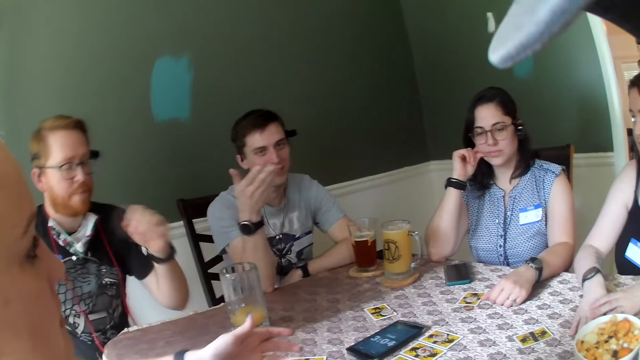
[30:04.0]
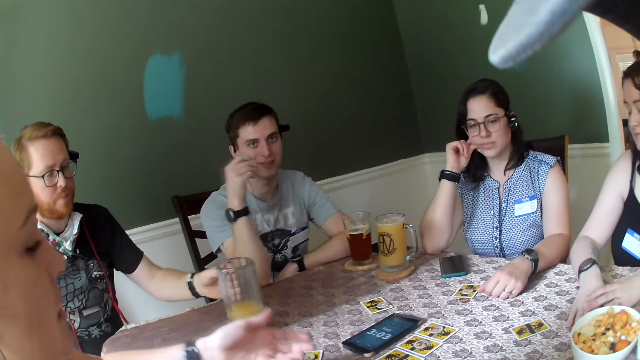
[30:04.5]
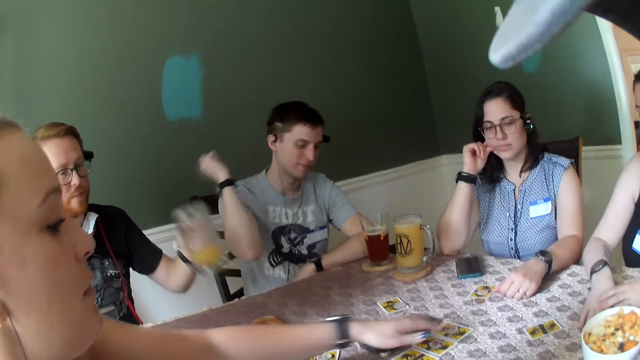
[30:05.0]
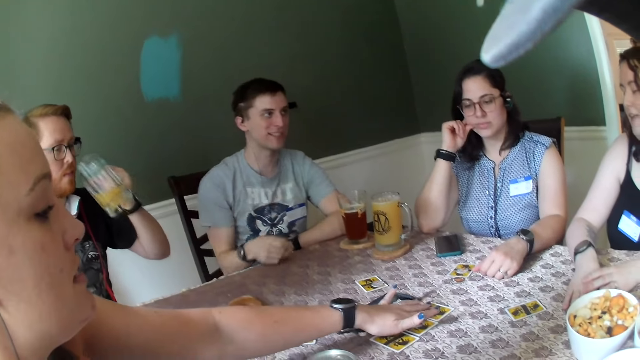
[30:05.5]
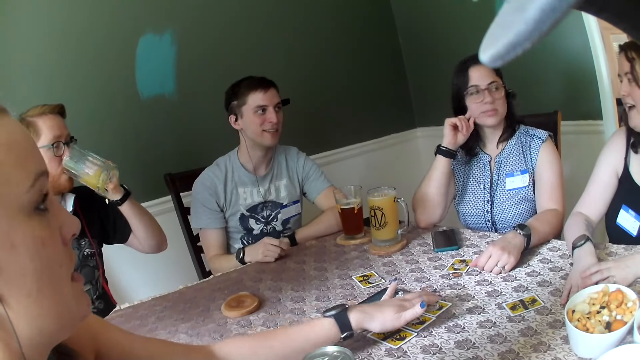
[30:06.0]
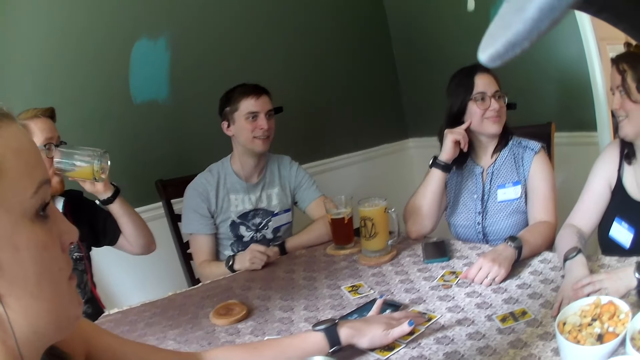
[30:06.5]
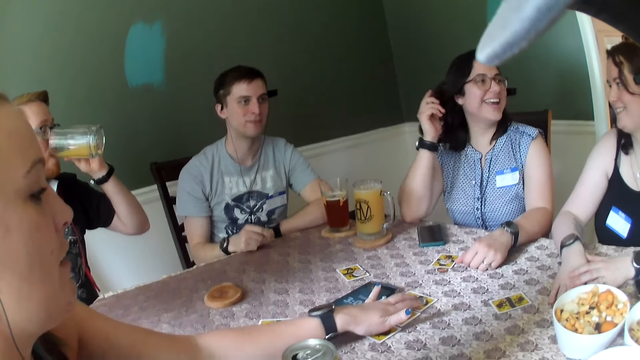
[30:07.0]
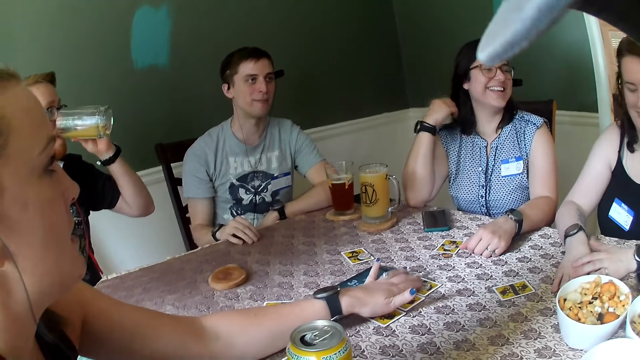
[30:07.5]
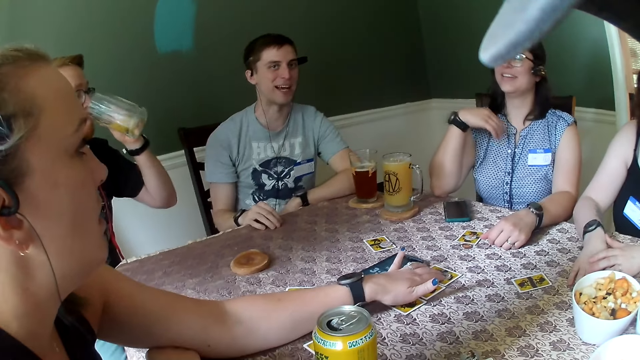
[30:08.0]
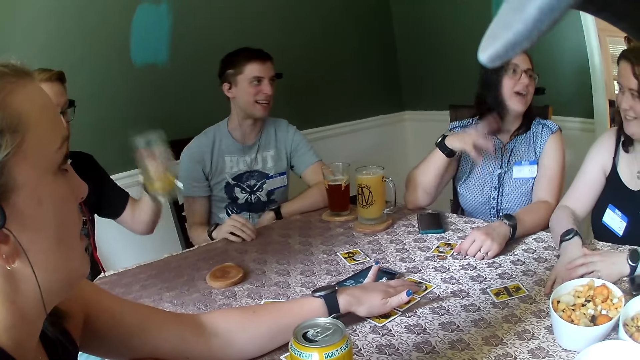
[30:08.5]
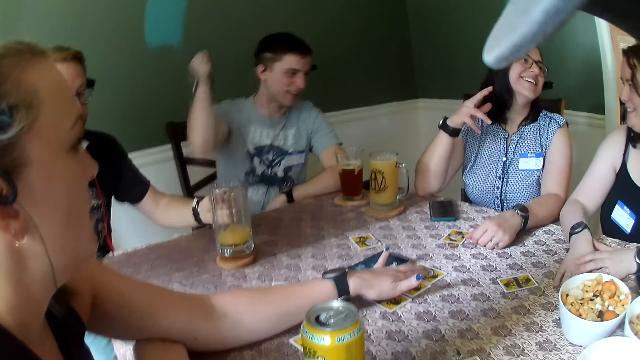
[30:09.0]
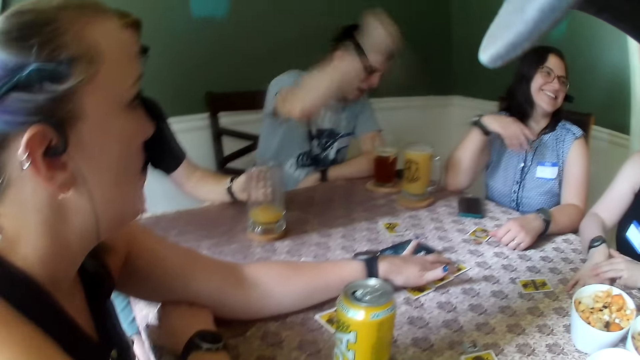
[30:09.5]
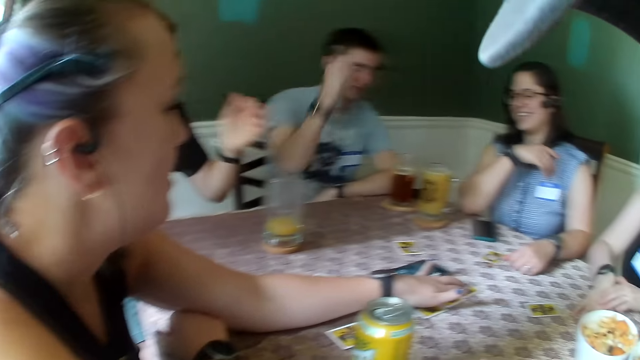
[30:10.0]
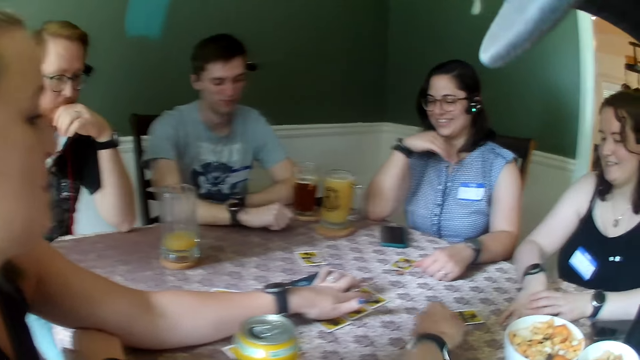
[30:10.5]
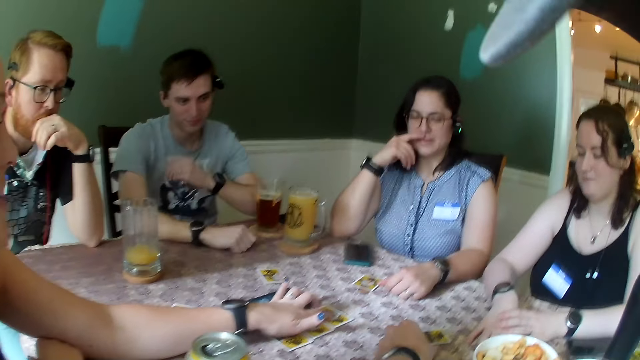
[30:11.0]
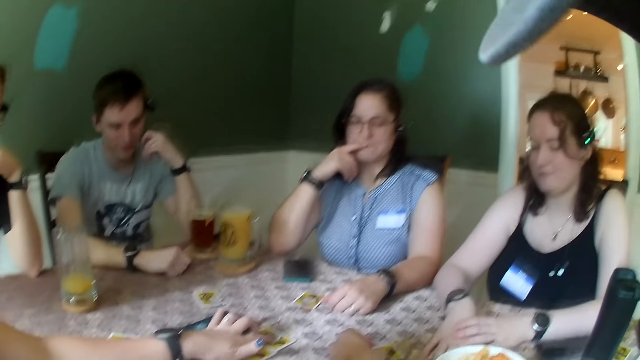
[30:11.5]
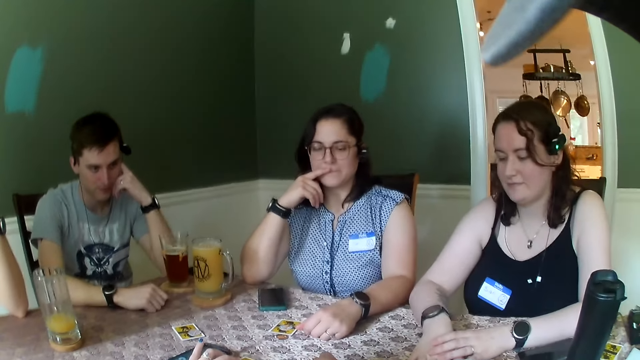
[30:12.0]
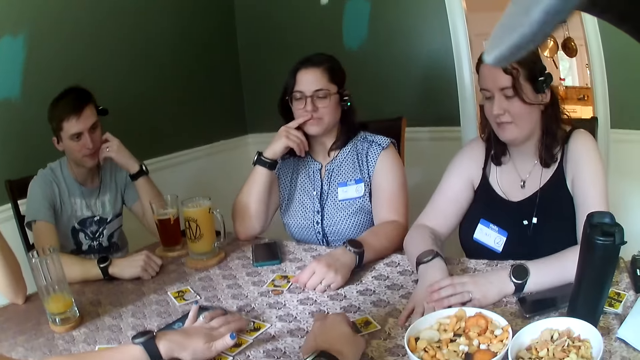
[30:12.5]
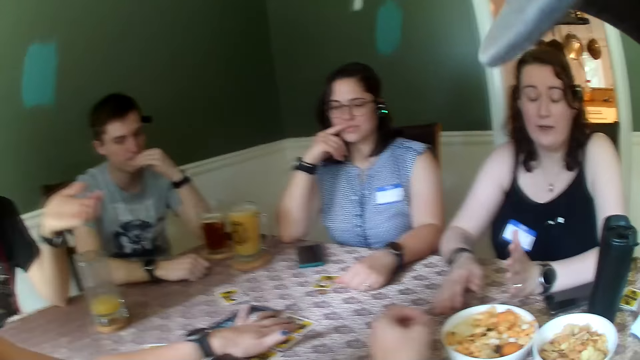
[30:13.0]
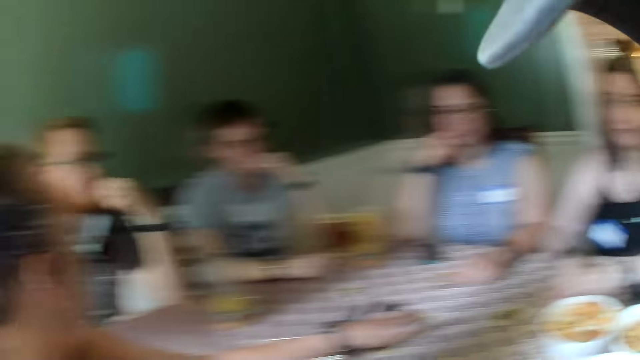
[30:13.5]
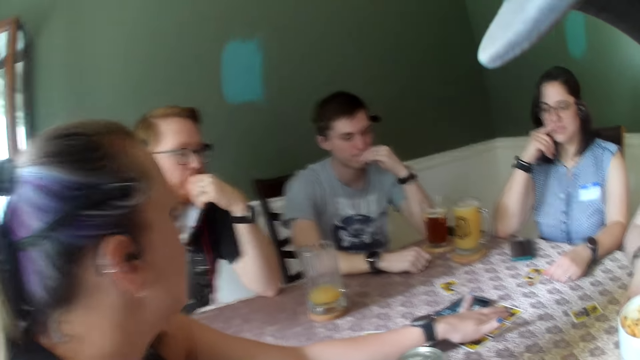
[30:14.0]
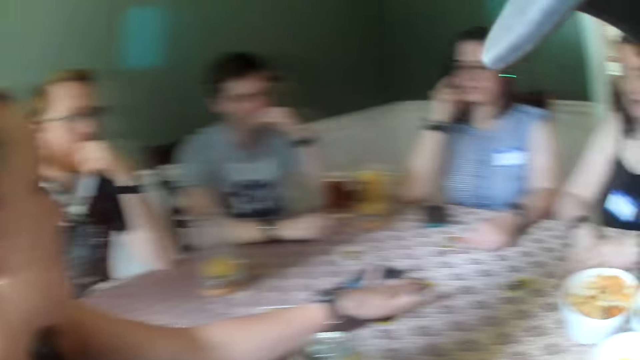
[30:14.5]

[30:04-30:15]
The man picks up the glass of juice from the coaster on the table with his left hand. A woman touches the cards on the table with her left hand. The man drinks from the glass of juice in his left hand. The man drops the glass of juice in his right hand on the coaster on the table. Another man shrugs his right hand at another woman. The second man makes a gesture. The camera wearer picks up a role token.

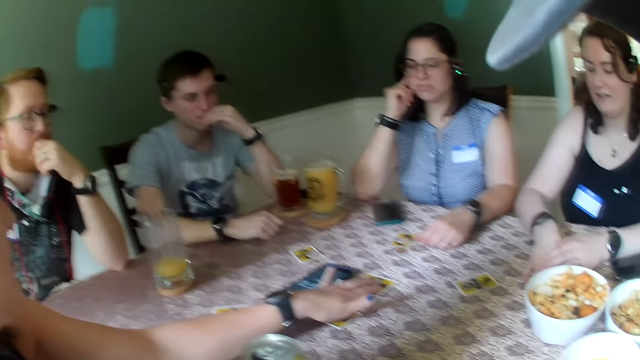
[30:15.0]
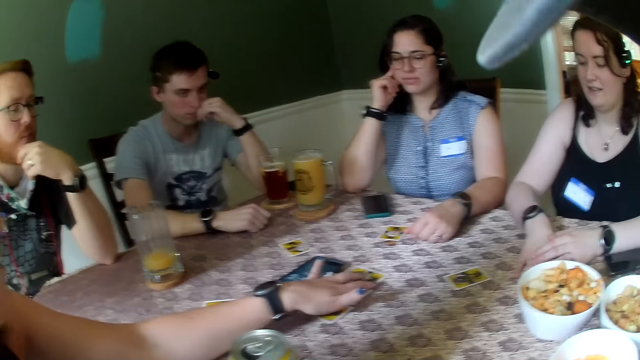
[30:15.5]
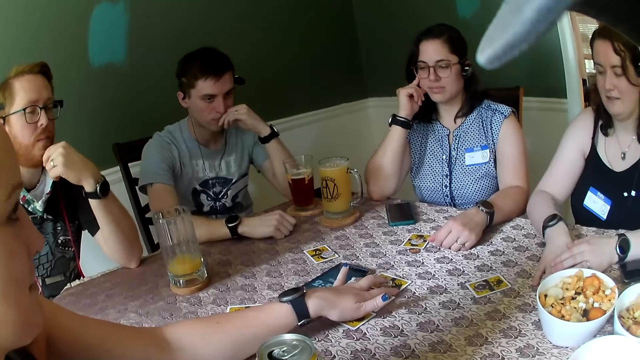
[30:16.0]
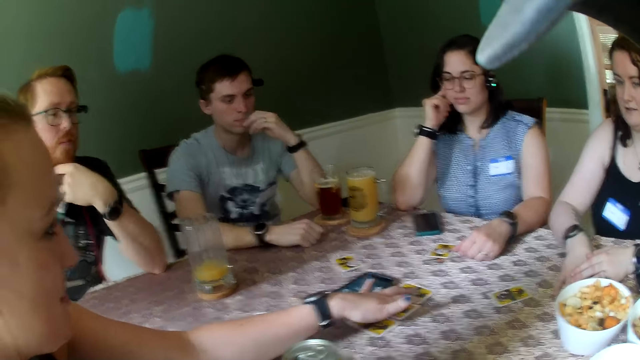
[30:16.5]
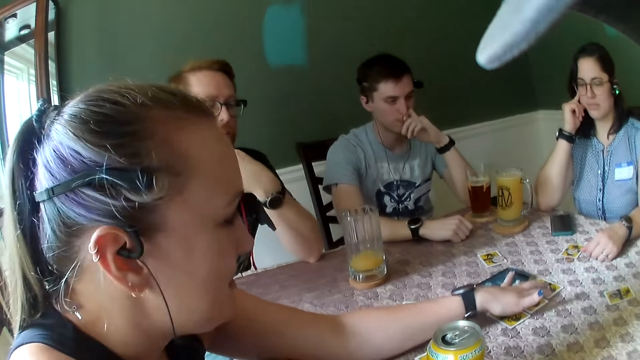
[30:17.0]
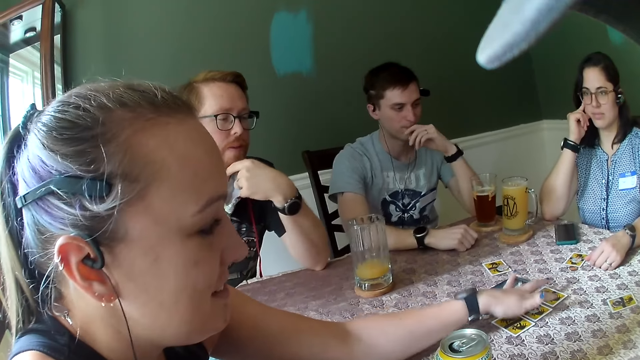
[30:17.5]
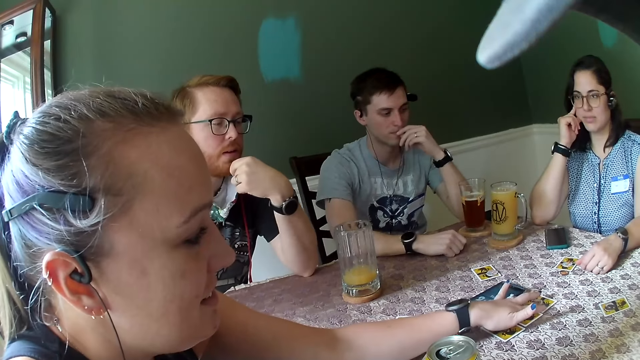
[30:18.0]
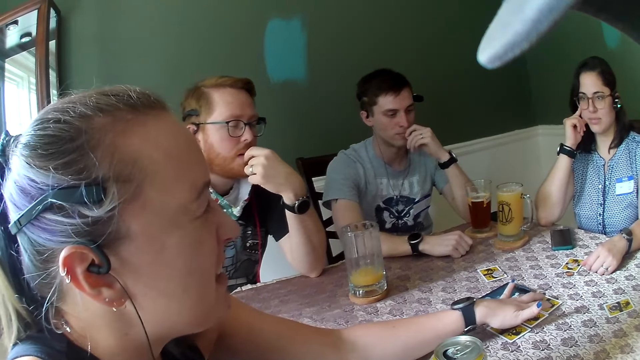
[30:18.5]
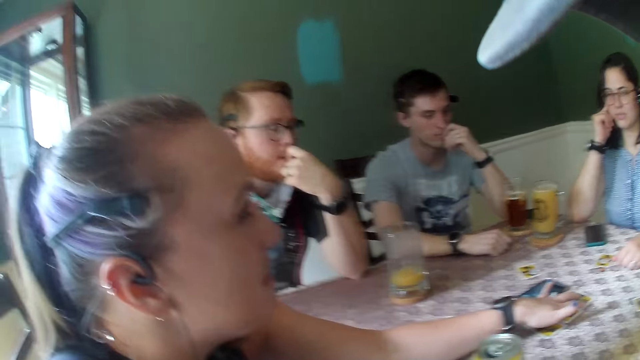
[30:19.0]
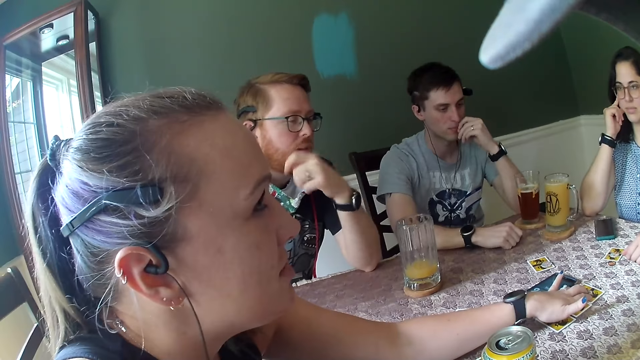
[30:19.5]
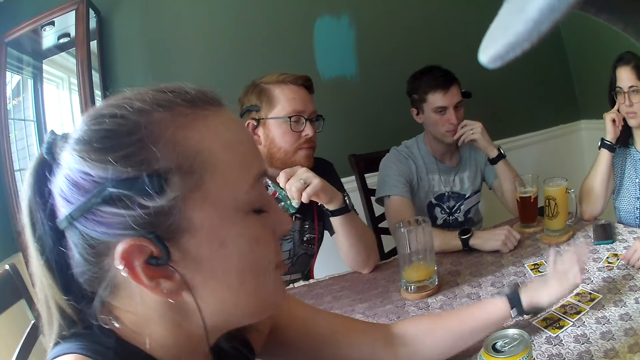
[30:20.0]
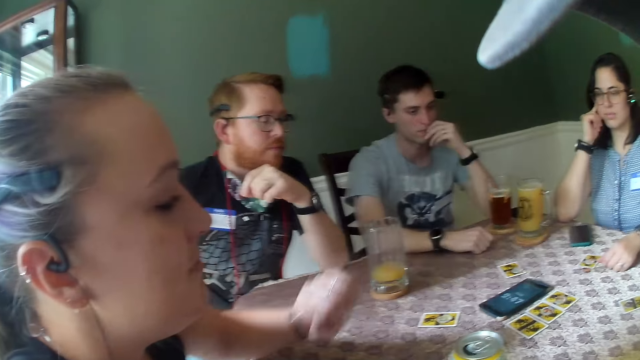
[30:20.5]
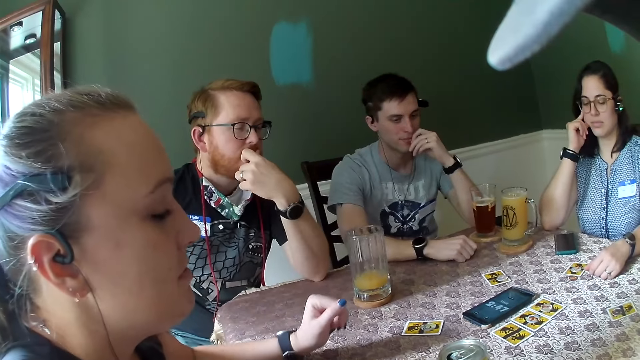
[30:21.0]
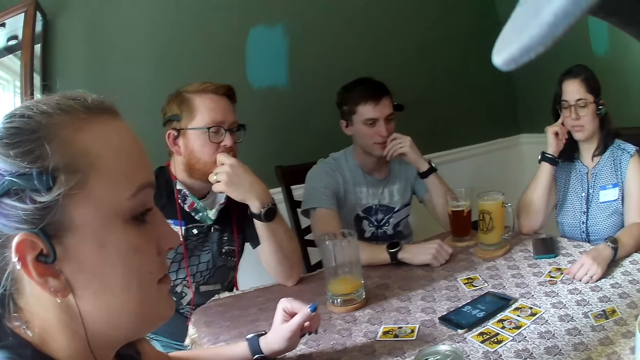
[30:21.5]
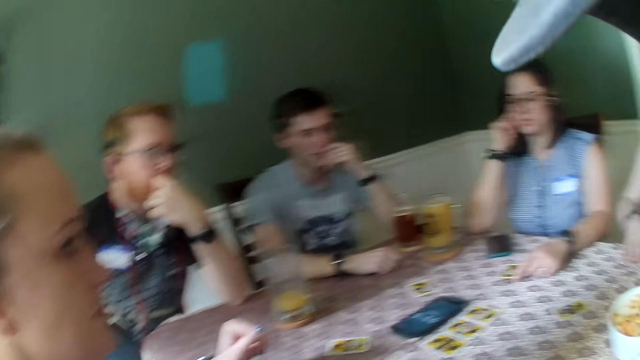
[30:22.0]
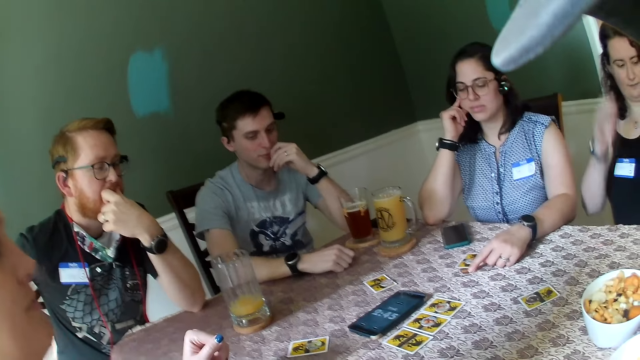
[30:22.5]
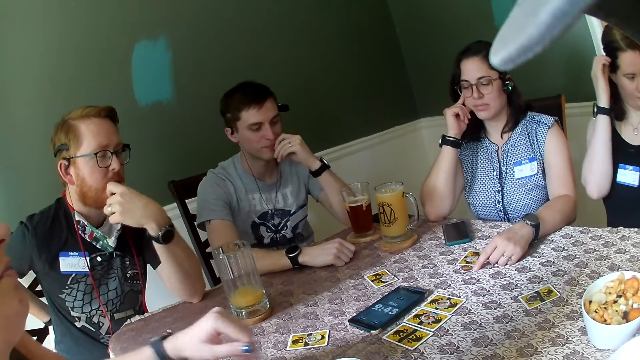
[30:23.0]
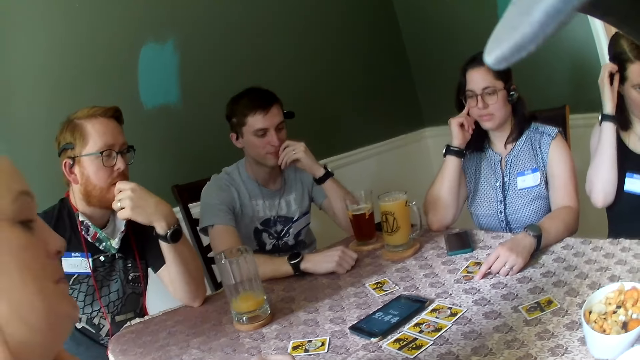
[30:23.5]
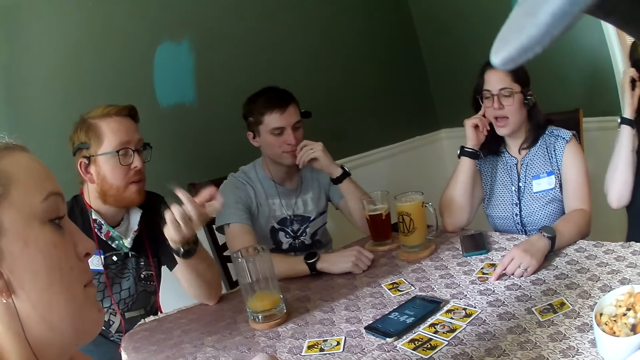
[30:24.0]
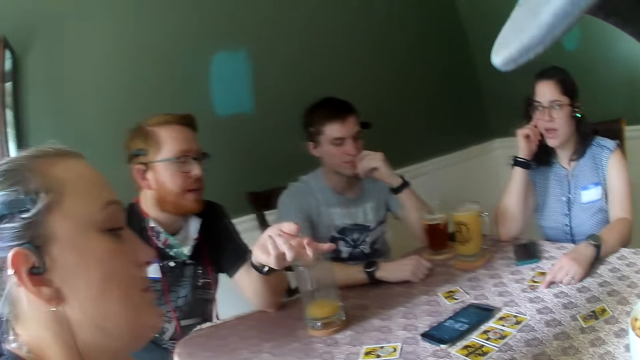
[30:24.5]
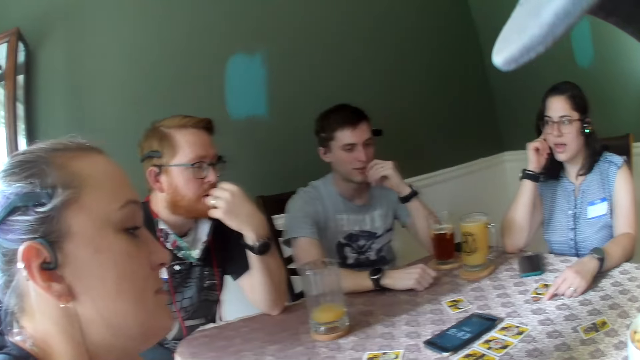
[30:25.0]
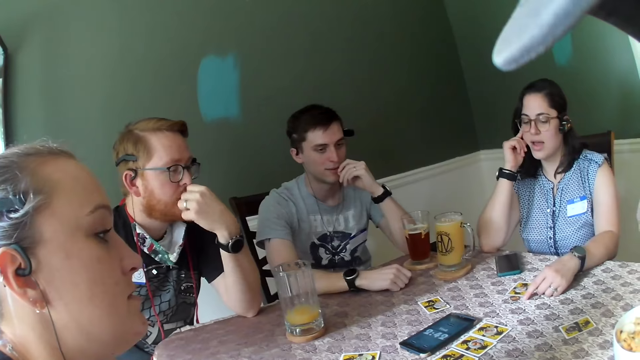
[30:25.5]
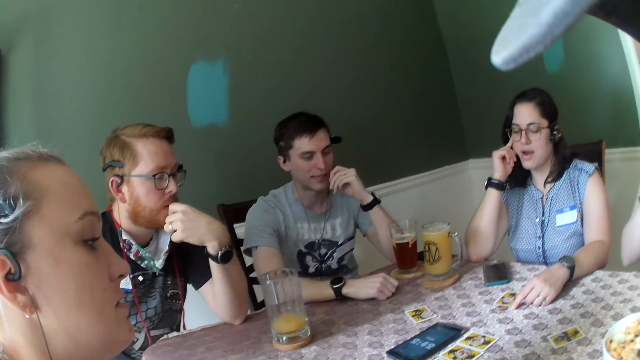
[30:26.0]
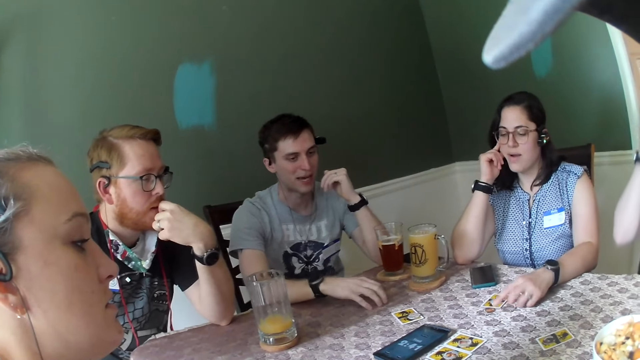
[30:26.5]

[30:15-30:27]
A woman touches the cards. A woman removes her left hand from the cards on the table. Another woman touches a headset on her head with her right hand. A man makes a gesture.
